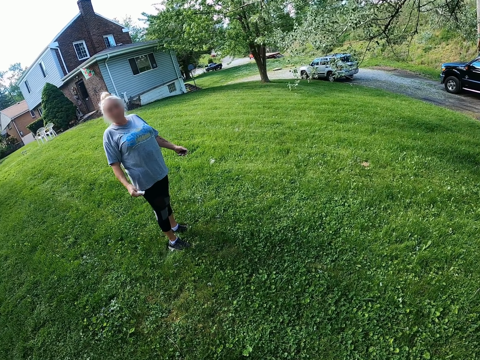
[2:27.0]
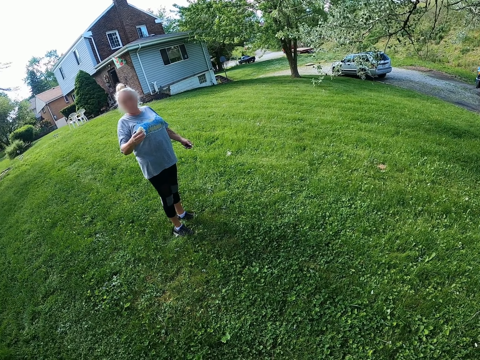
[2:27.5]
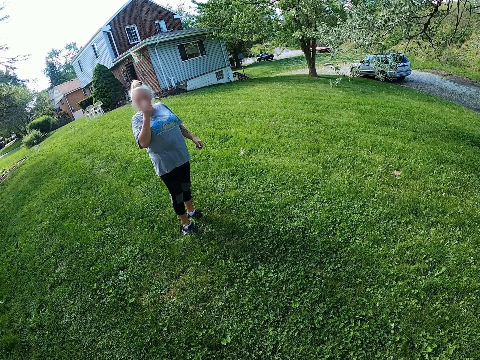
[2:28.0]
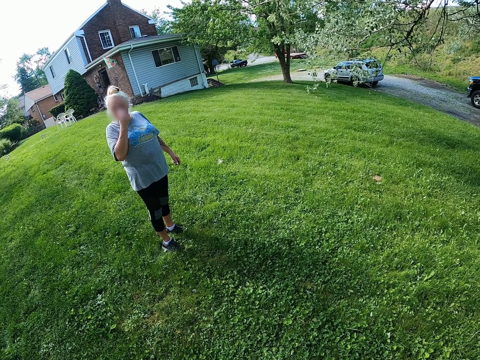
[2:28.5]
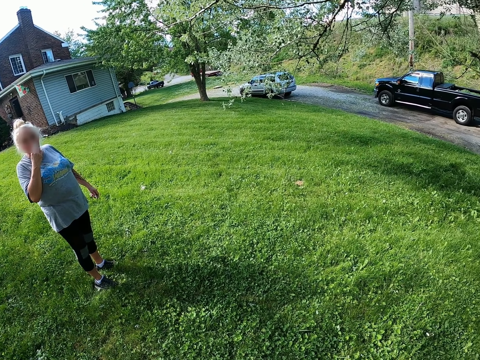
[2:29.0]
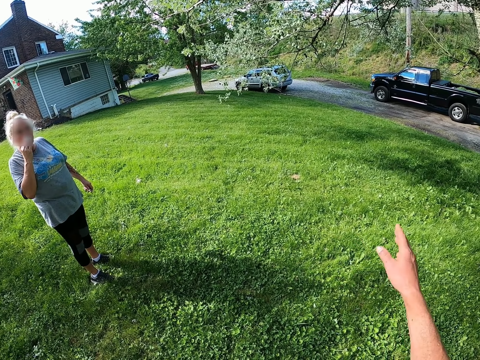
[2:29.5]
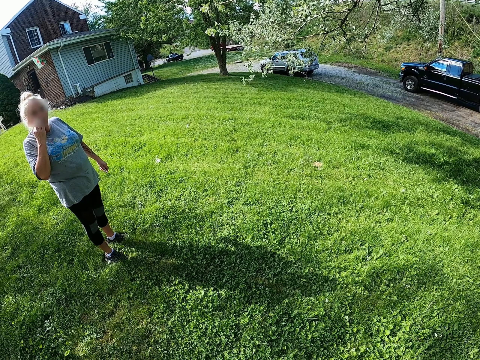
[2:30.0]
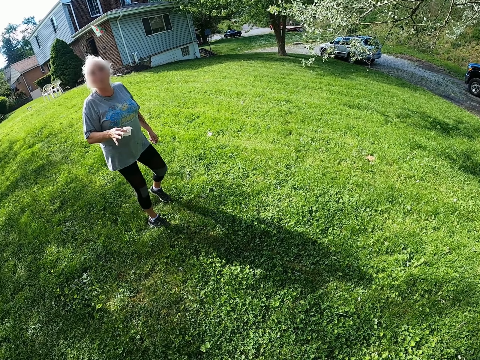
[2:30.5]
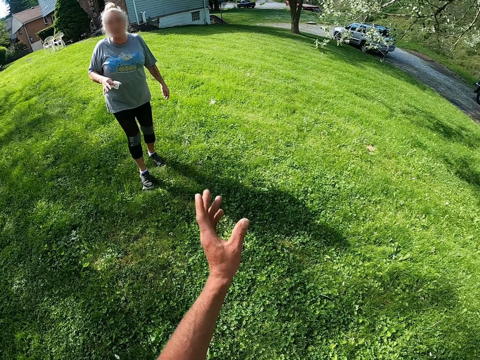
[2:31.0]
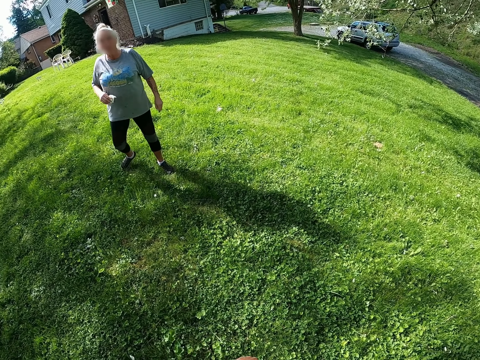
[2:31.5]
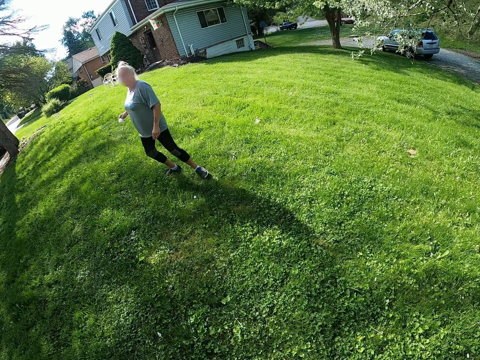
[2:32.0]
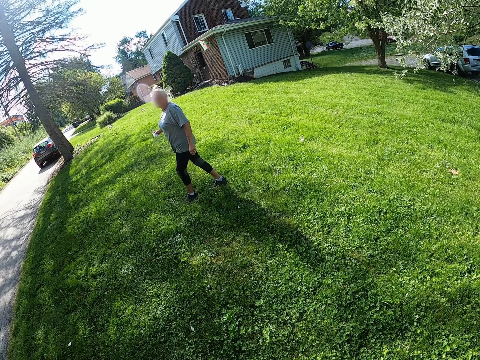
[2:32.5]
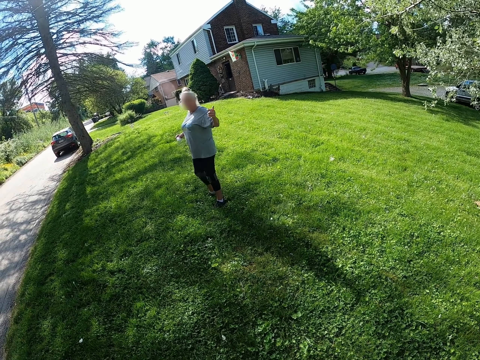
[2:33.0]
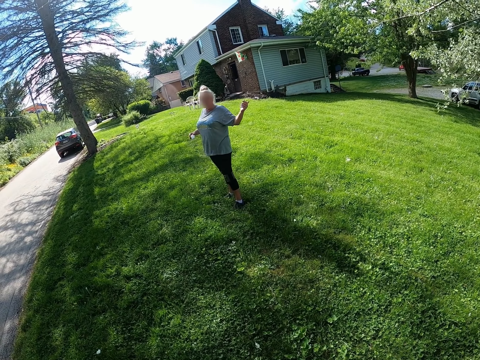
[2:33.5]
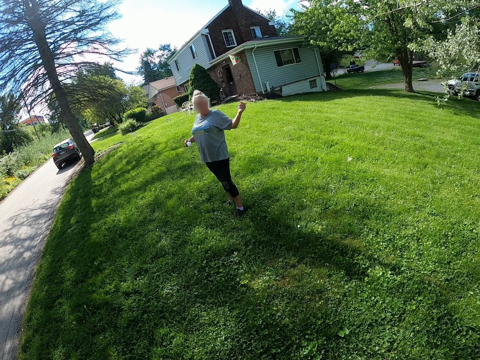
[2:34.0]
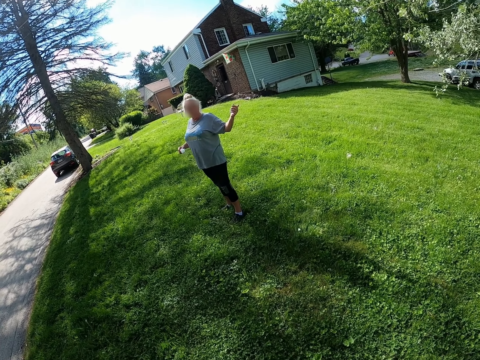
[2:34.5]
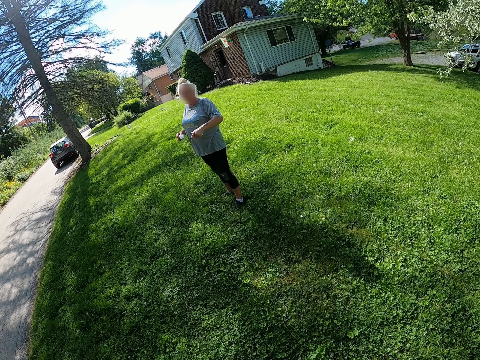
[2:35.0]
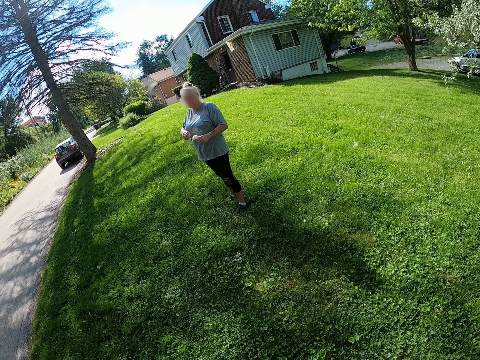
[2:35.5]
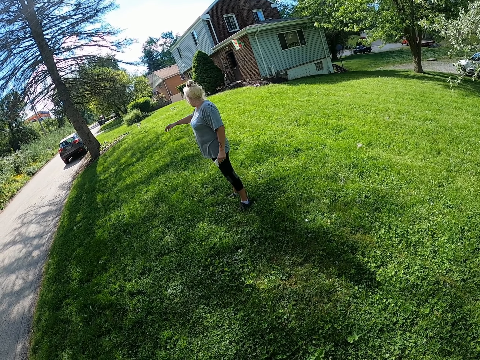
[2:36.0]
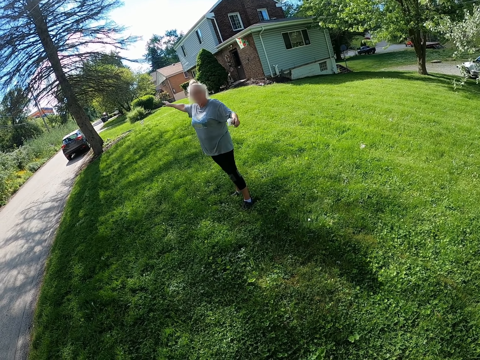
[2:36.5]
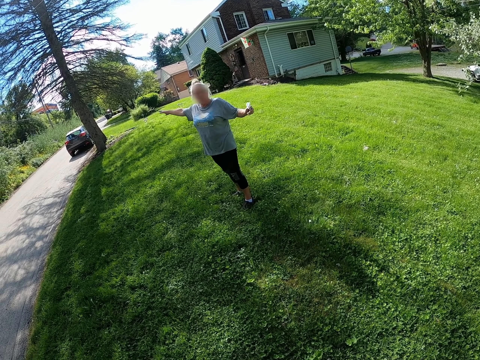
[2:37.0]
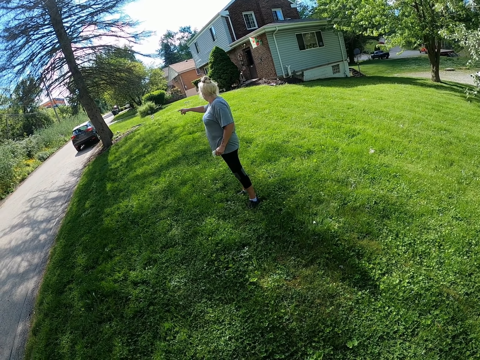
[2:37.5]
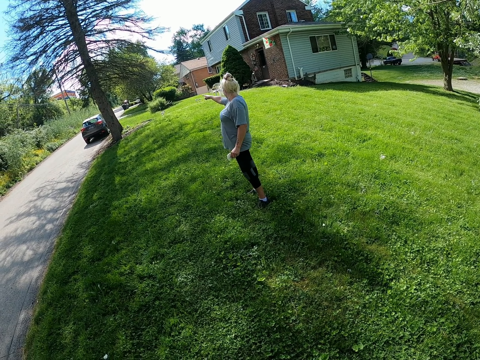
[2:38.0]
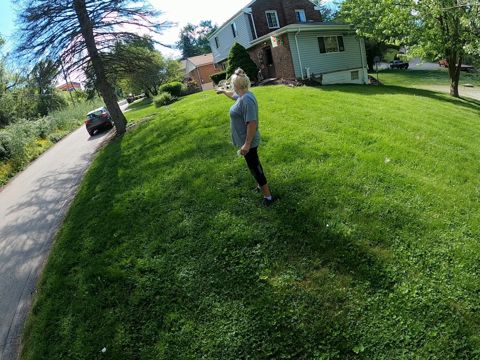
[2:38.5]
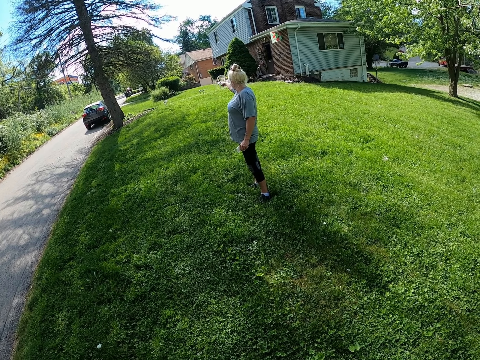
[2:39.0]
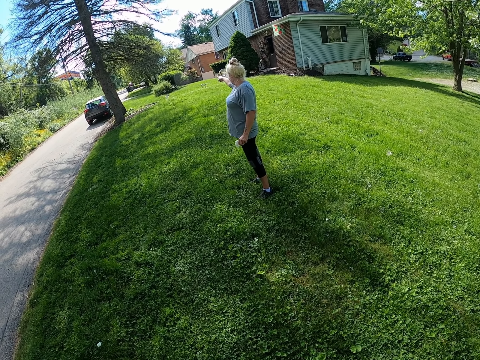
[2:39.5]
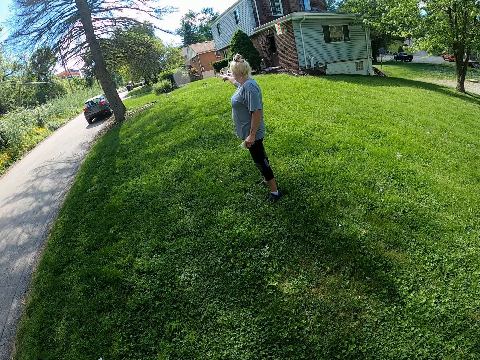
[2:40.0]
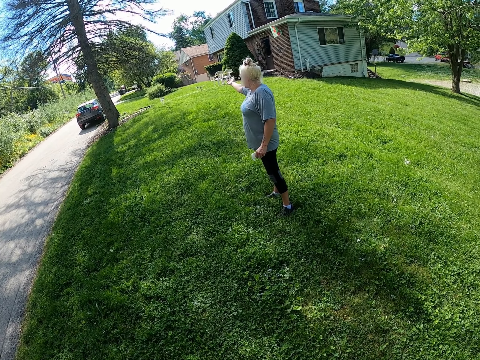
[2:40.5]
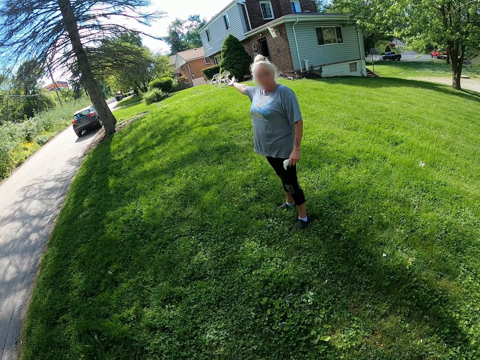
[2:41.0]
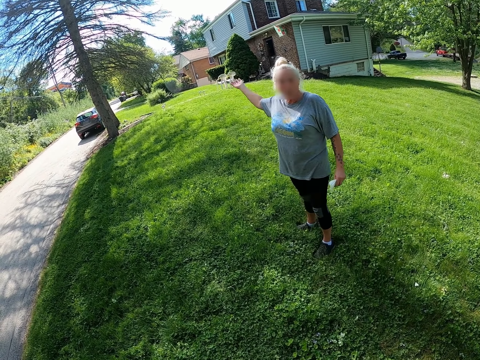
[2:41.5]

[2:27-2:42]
A person wipes her face. The camera wearer moves his hand. The person puts up her hand.

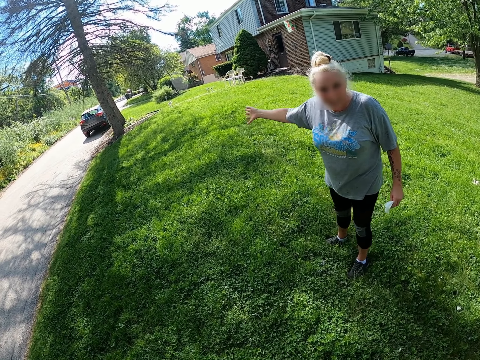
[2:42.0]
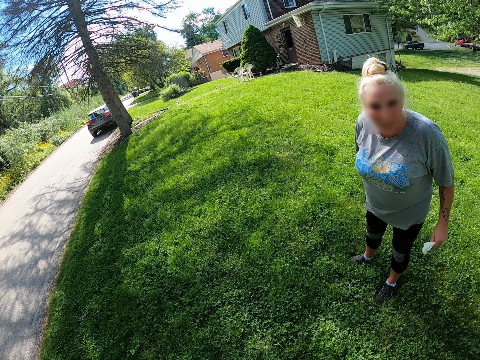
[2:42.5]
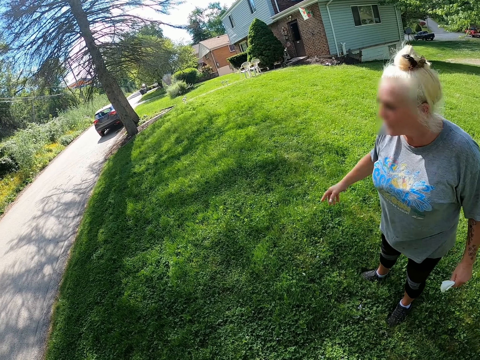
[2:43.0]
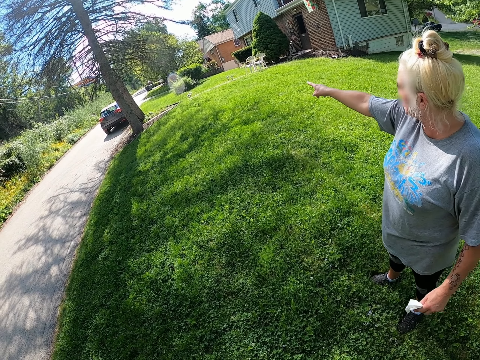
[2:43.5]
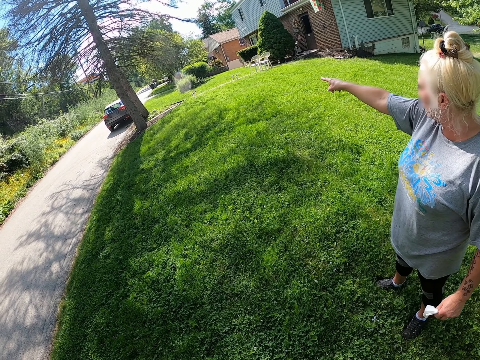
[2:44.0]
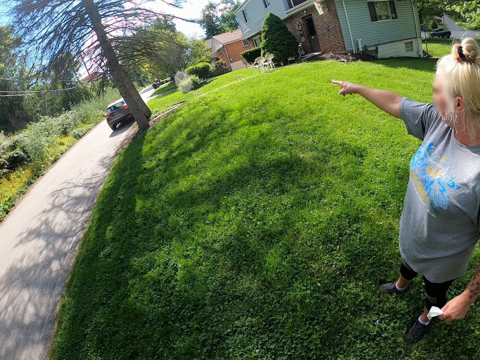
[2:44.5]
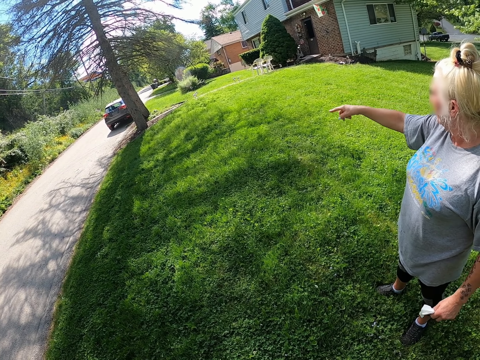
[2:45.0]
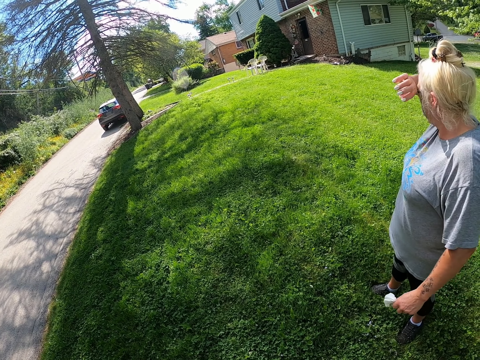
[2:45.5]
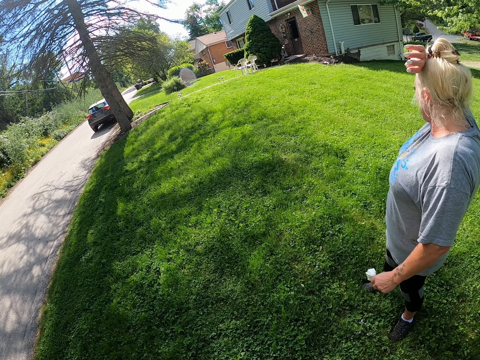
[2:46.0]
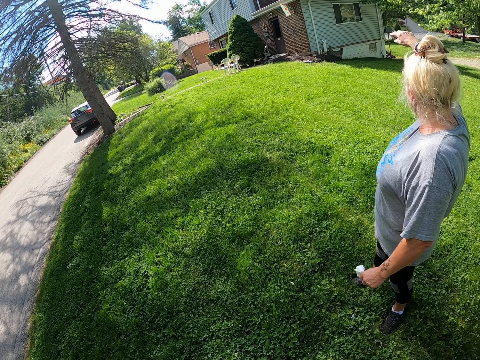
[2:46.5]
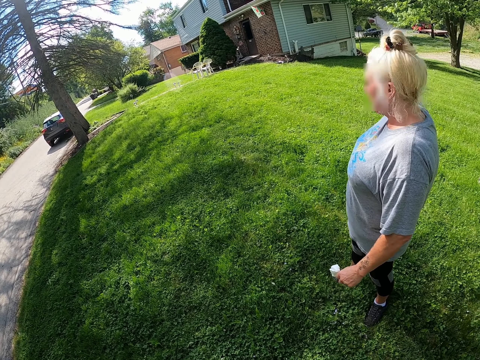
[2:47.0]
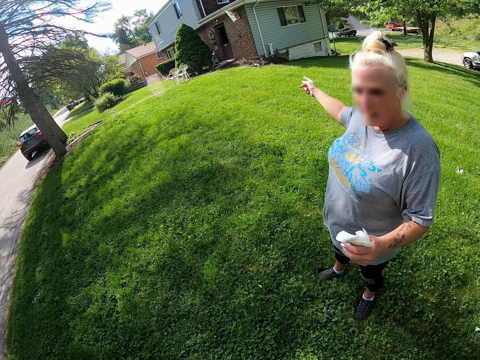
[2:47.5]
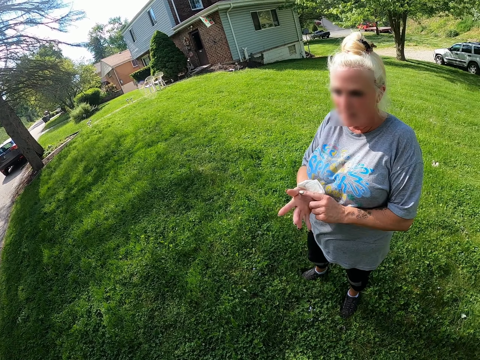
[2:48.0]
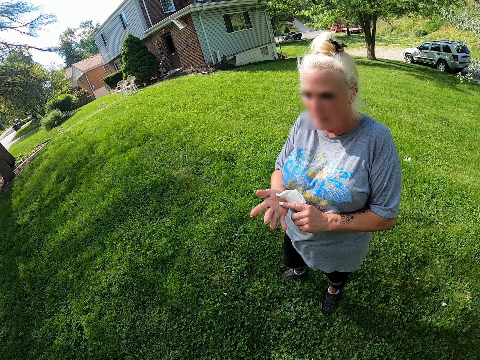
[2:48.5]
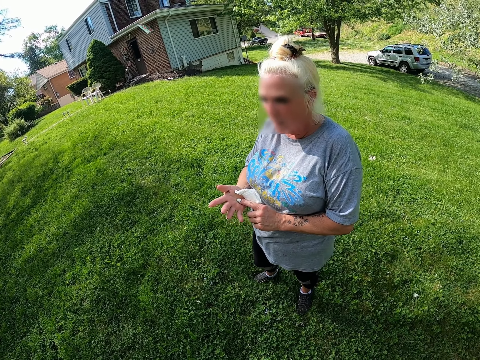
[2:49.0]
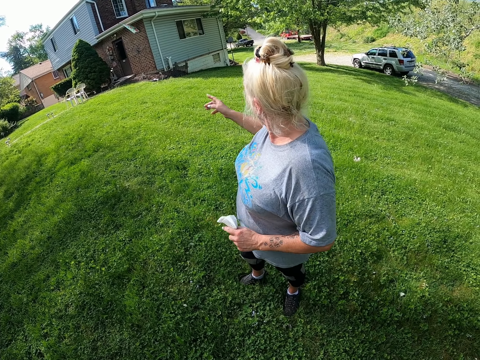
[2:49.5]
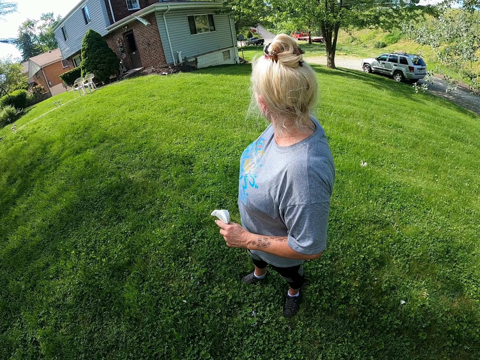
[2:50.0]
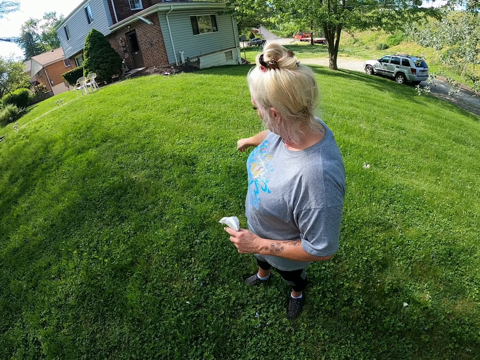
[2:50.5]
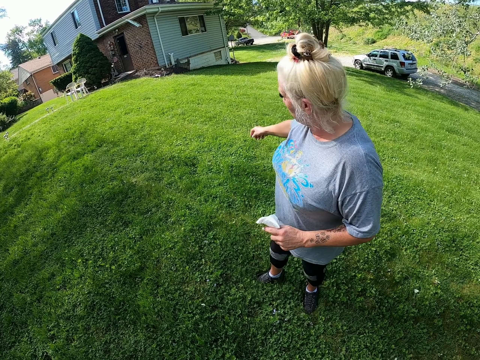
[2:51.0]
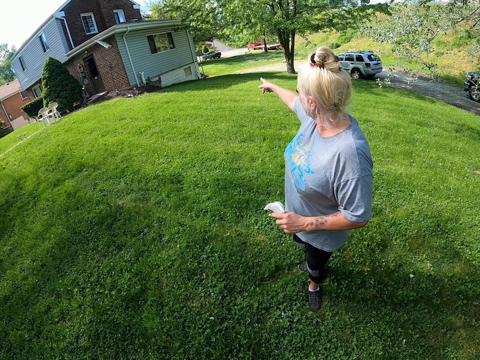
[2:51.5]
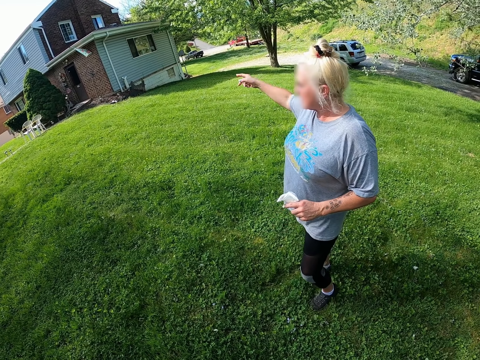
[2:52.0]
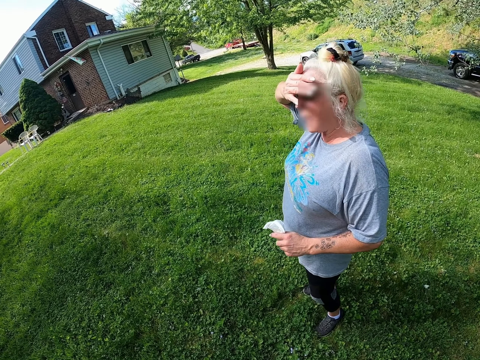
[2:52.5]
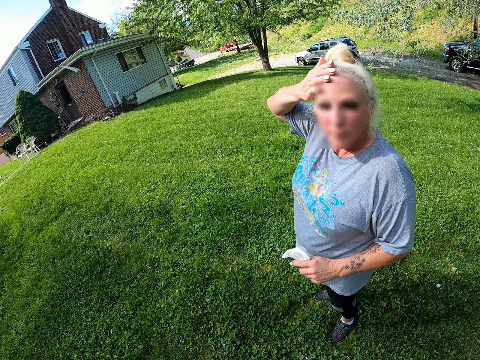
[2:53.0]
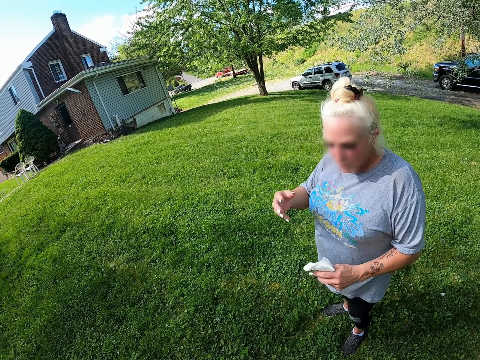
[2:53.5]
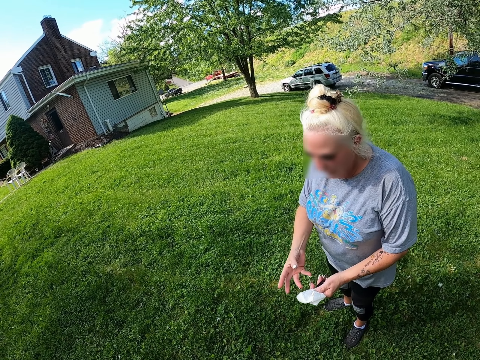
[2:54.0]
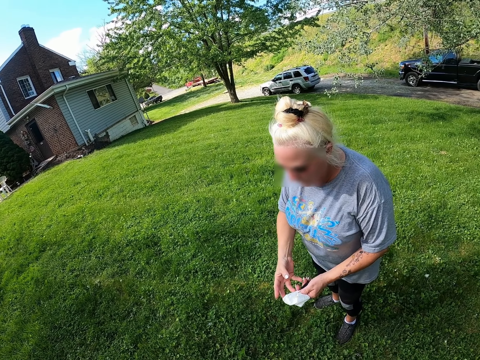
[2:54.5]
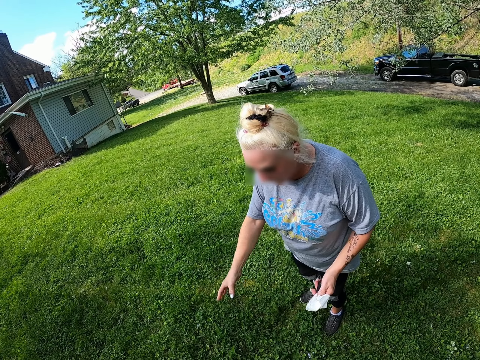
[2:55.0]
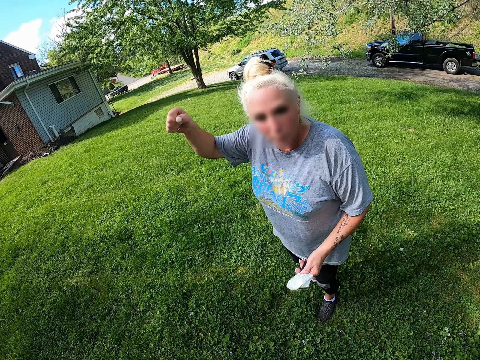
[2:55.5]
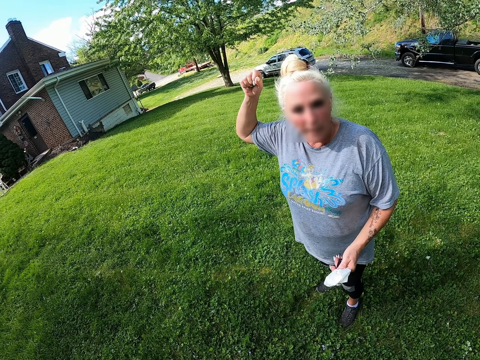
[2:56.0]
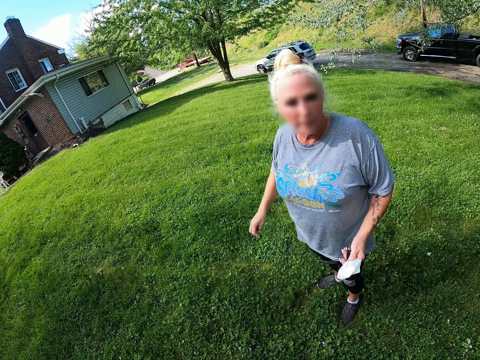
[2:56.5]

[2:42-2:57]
A person points around, touches her hand and wipes her forehead.
